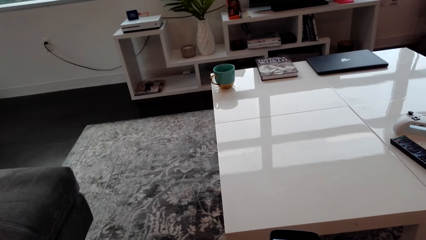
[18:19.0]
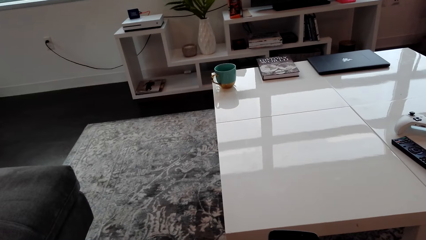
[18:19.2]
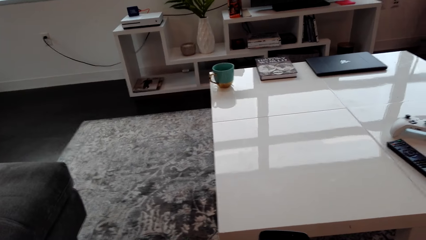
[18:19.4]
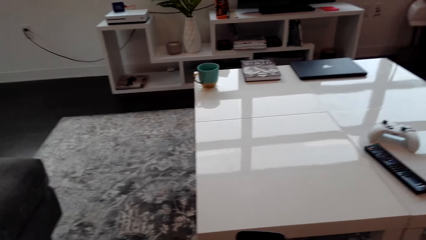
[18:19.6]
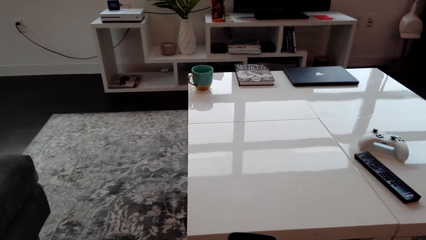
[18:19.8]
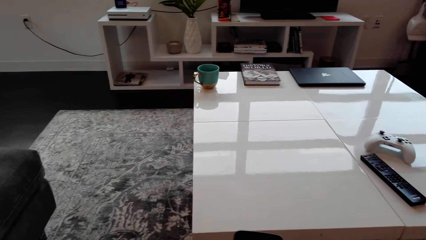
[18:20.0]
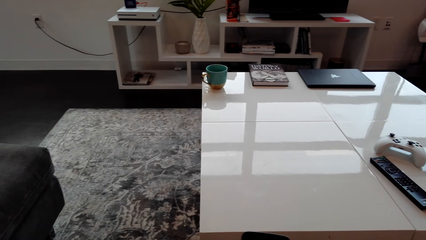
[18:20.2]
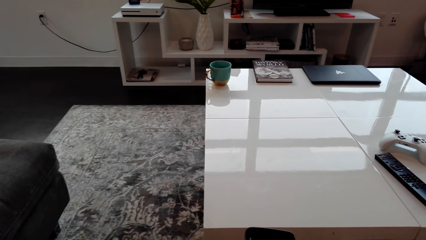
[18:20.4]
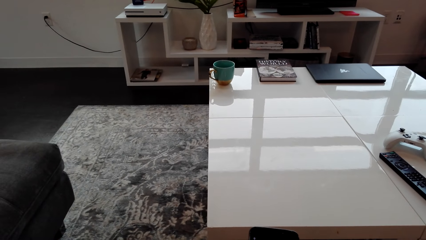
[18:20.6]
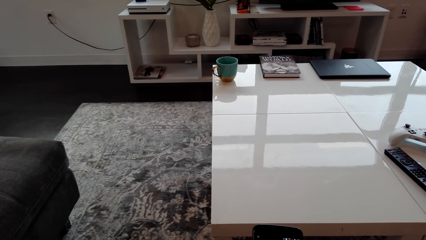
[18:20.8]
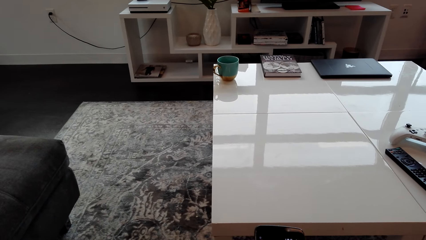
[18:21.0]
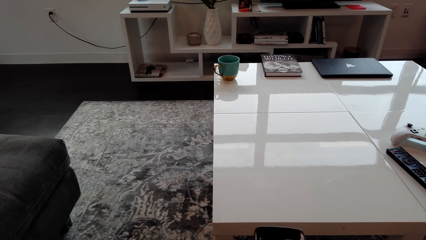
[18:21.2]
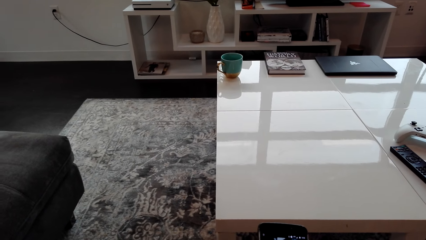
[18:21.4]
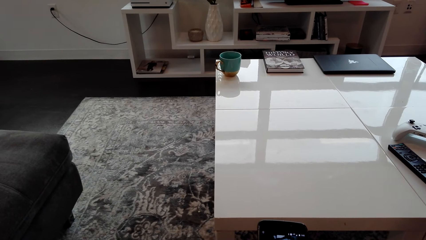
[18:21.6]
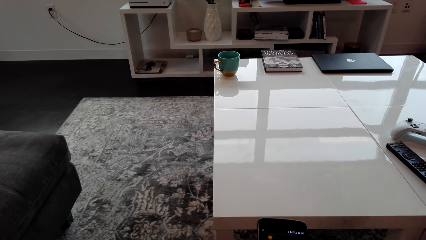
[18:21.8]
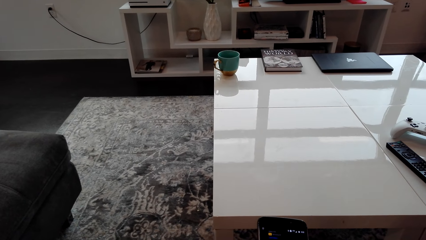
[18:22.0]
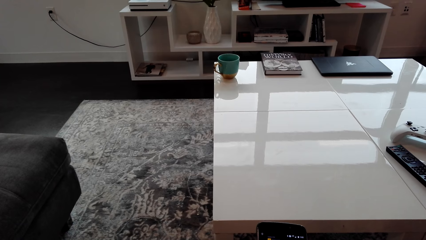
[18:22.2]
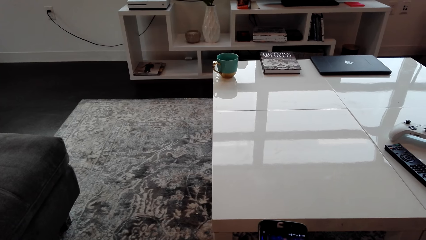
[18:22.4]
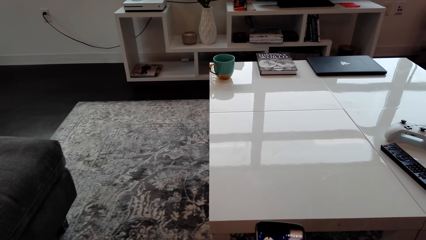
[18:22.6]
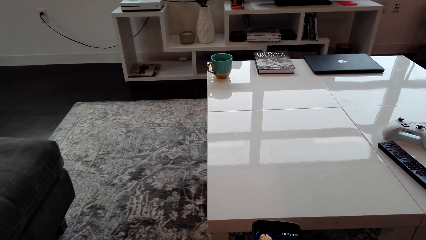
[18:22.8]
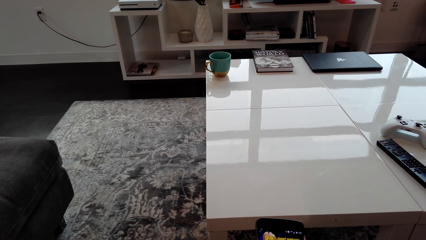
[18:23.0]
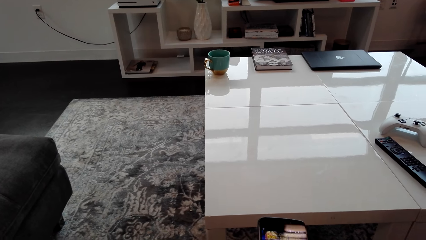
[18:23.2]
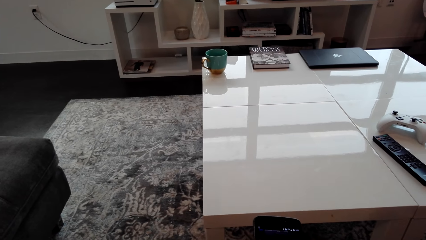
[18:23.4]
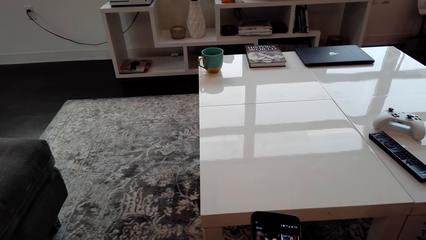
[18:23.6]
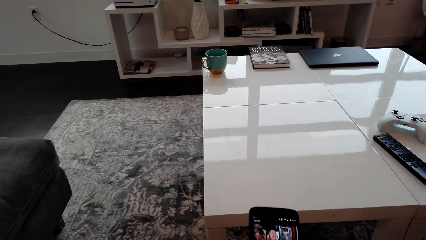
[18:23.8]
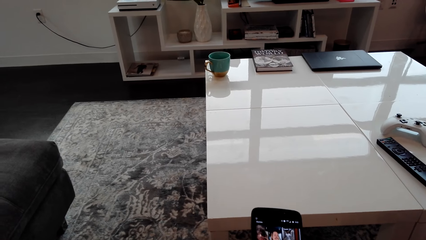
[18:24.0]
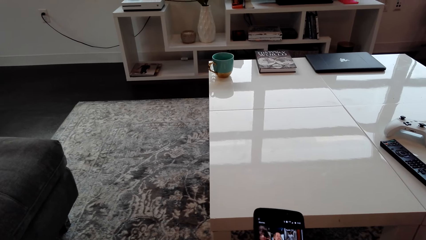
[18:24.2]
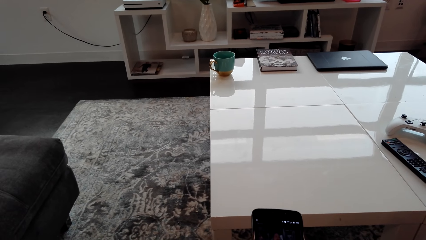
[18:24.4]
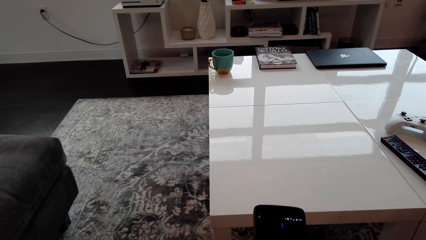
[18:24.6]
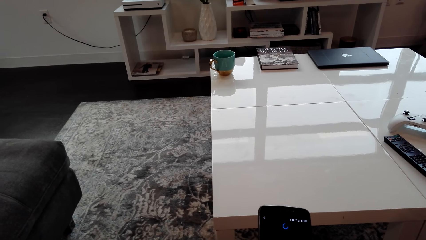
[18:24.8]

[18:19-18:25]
The camera wearer scrolls the phone.

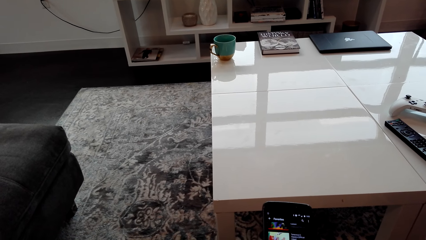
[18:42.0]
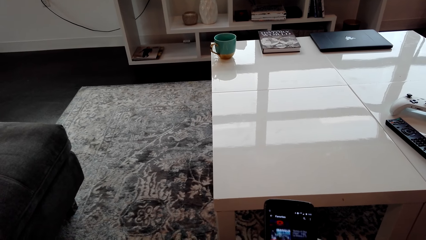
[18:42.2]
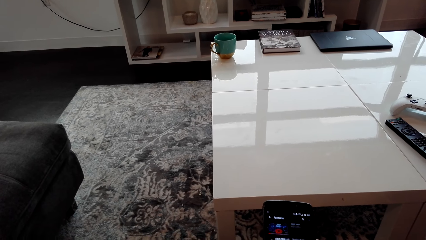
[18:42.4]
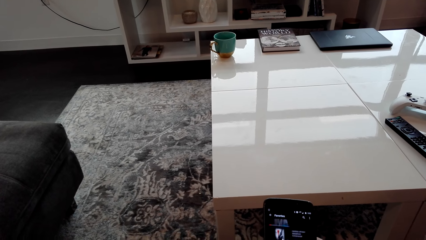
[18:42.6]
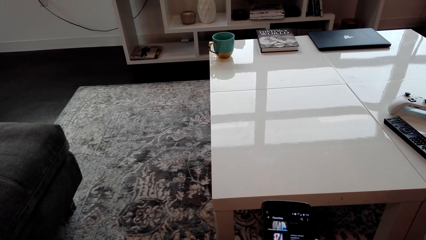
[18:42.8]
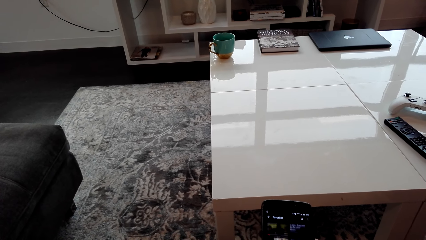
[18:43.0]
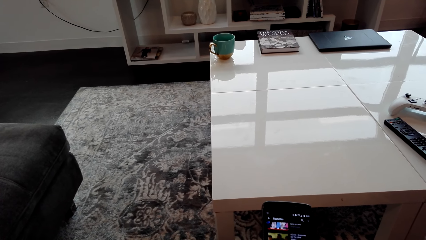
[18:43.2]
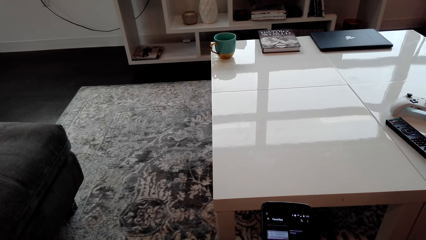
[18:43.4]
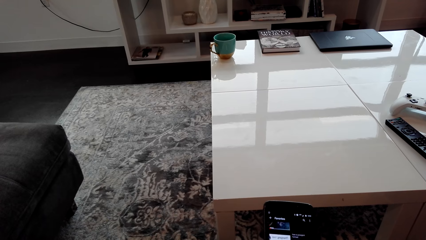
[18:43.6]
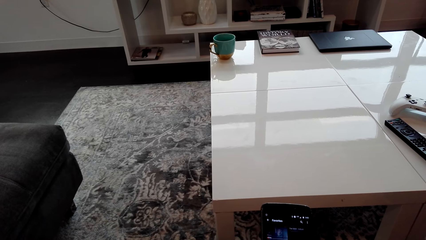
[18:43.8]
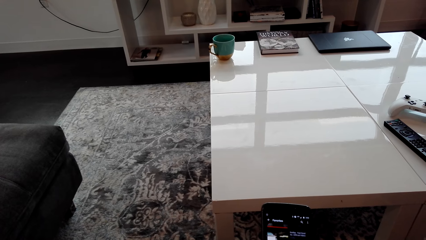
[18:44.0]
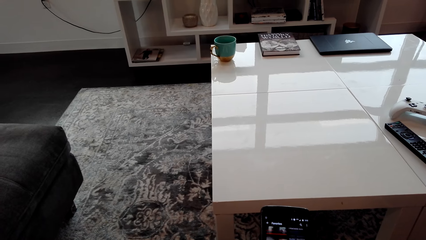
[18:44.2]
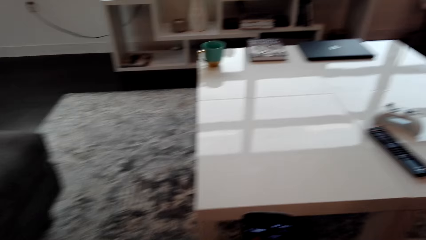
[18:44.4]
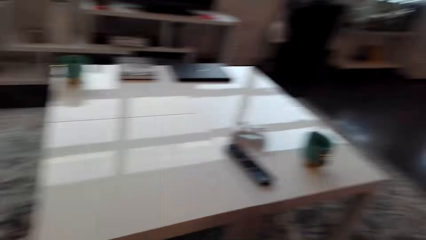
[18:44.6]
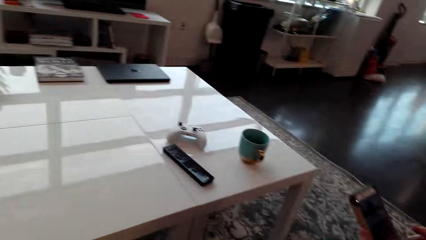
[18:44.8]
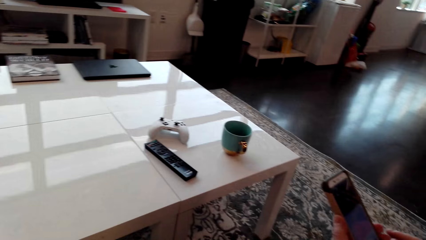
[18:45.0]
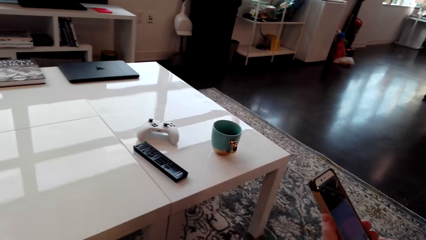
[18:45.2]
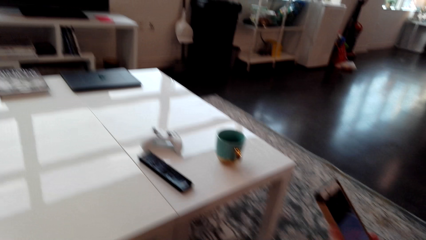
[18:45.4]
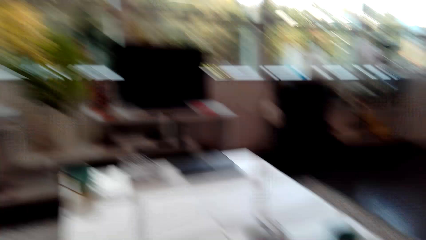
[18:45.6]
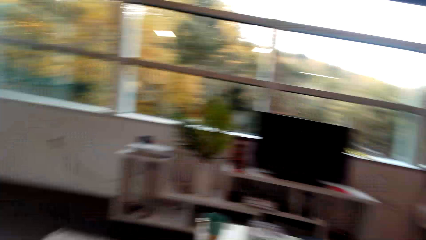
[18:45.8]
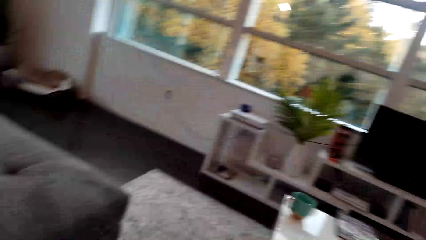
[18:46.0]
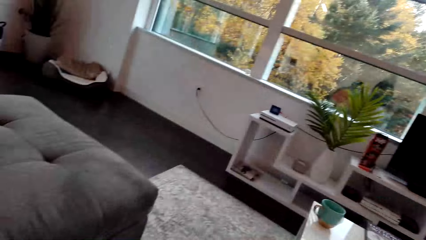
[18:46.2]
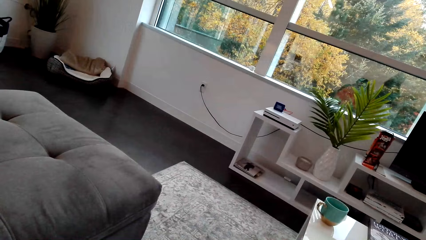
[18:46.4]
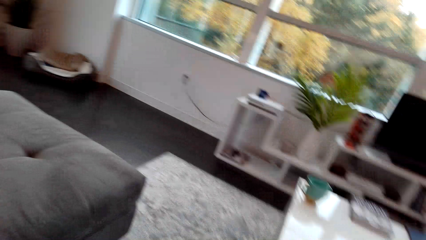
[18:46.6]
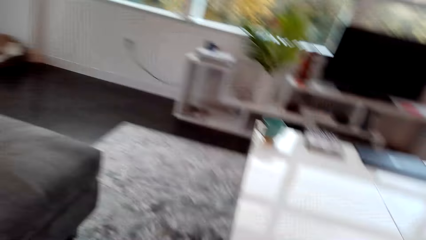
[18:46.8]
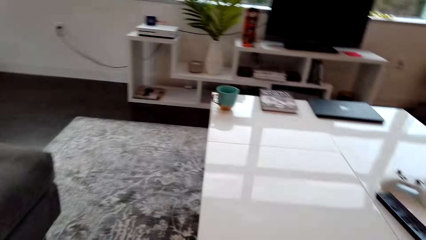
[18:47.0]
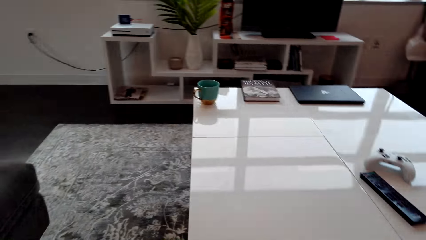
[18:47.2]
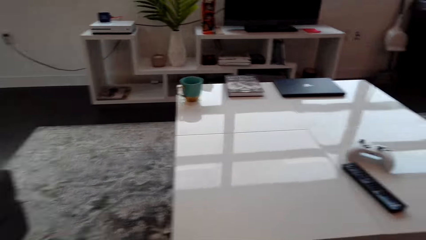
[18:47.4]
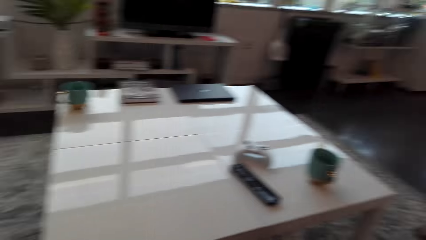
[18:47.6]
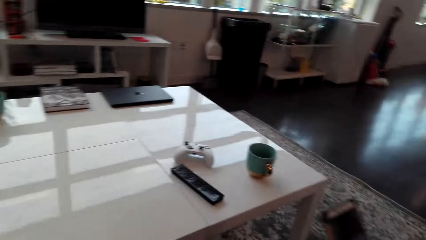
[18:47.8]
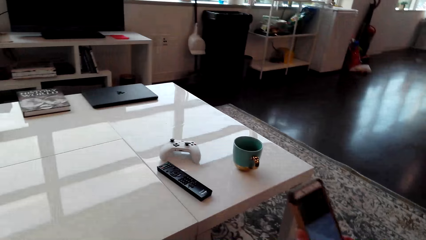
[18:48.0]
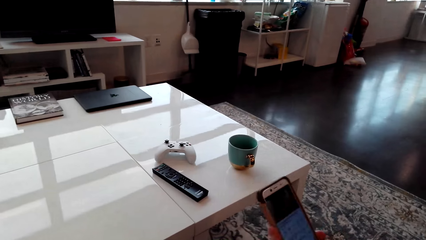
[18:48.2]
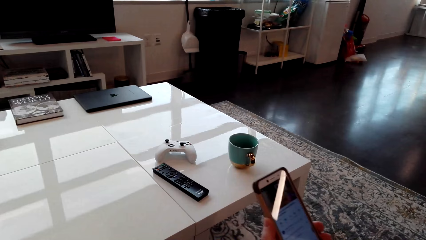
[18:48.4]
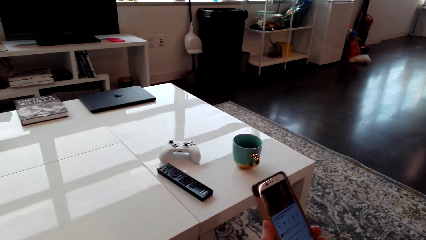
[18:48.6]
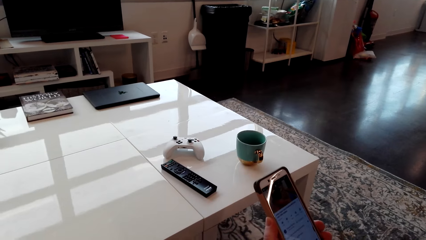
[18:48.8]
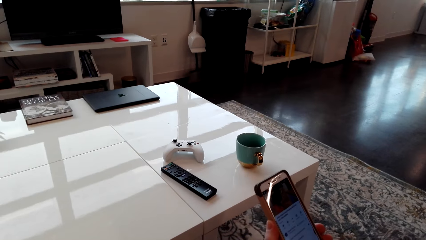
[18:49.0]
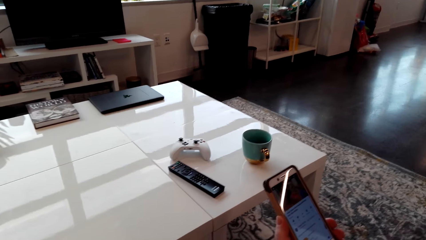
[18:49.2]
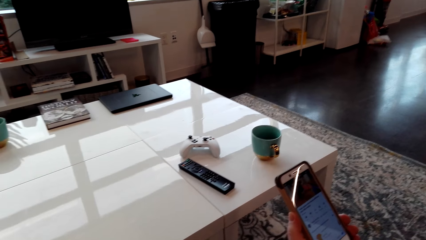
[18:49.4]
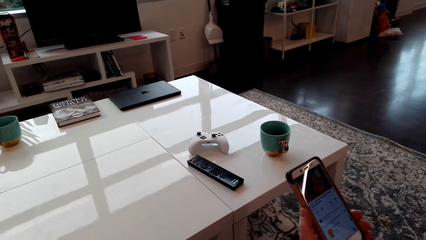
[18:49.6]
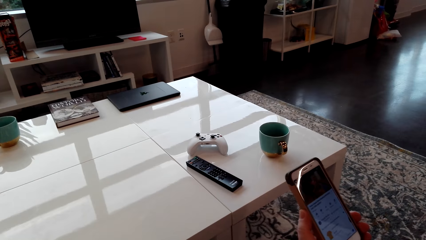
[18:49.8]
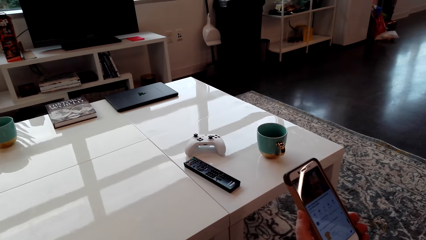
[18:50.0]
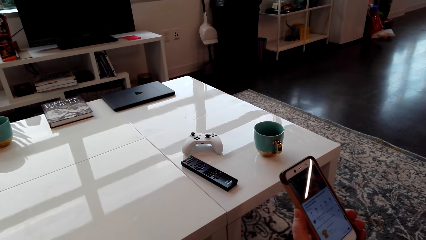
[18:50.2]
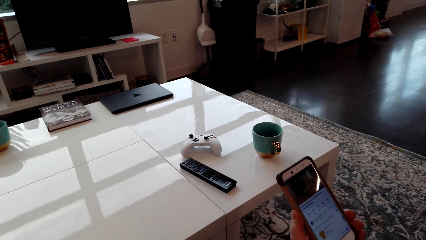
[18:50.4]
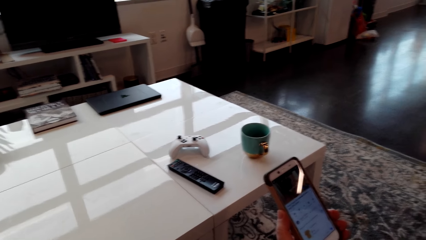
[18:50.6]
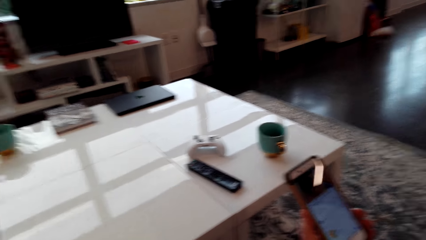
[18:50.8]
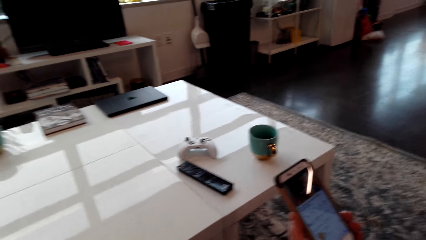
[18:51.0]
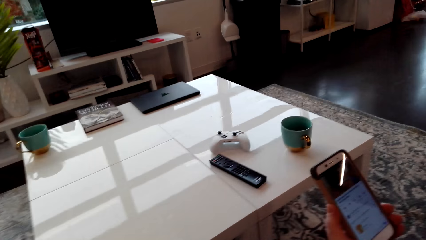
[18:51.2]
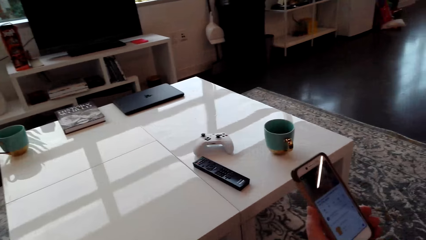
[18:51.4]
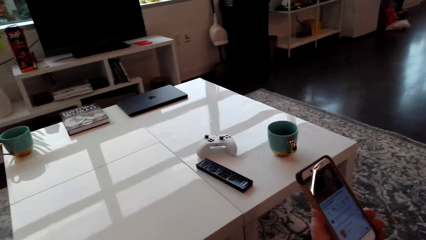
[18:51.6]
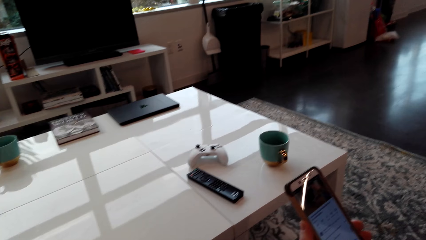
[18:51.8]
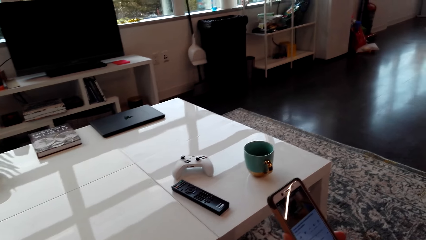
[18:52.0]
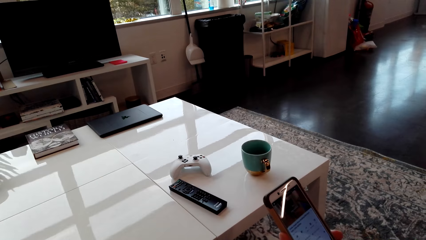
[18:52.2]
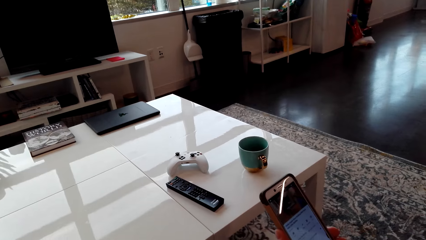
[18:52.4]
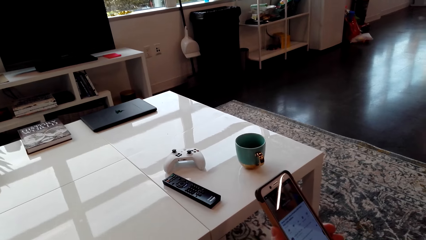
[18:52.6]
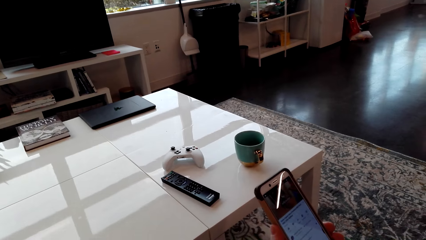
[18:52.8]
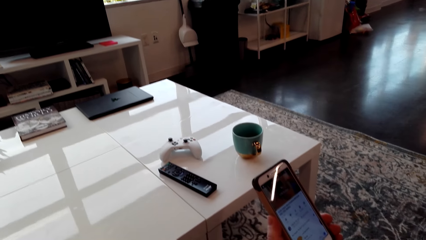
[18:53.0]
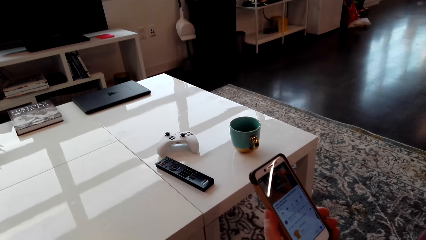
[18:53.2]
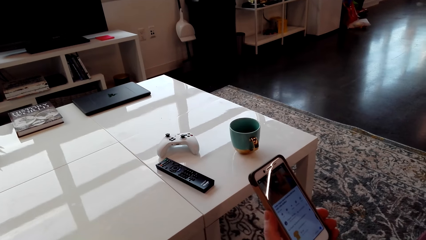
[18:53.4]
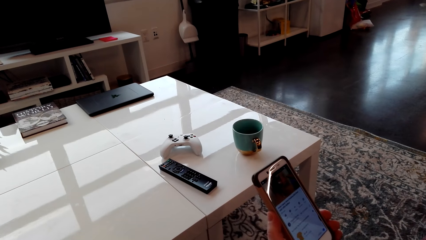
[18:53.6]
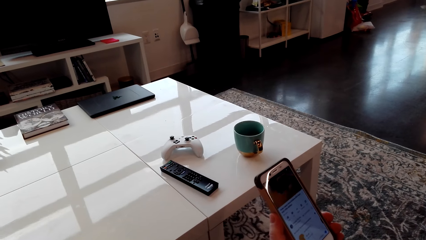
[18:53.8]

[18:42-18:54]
A man scrolls the phone. The camera wearer looks around. The man watches a clip from the phone.
